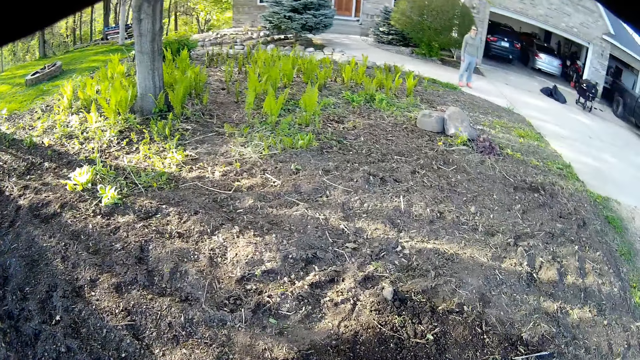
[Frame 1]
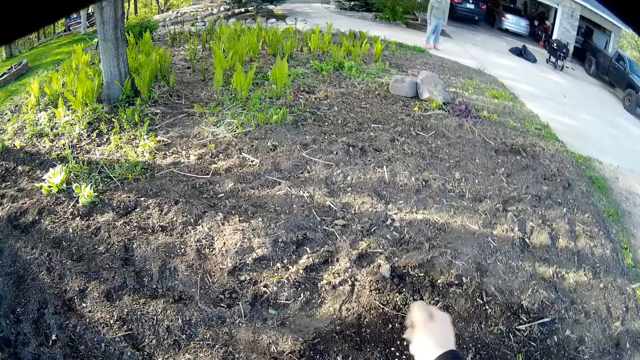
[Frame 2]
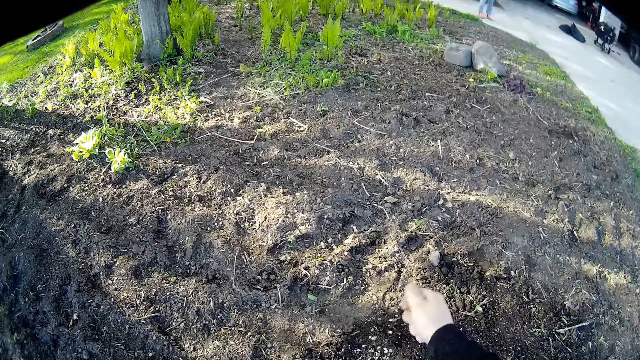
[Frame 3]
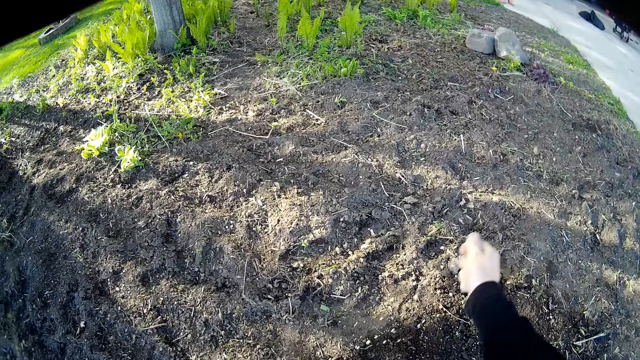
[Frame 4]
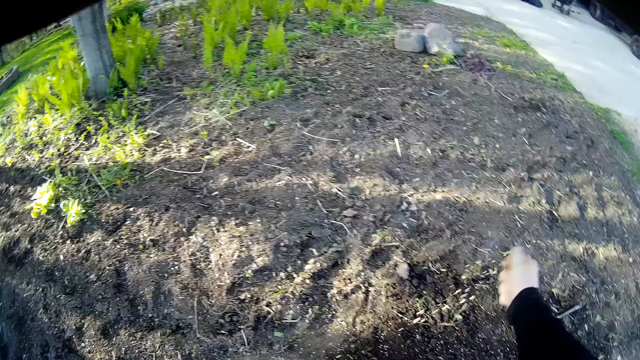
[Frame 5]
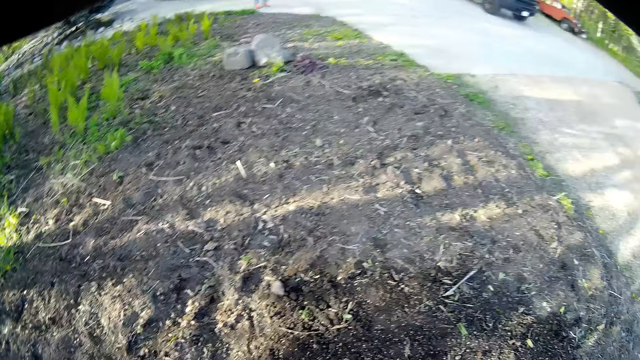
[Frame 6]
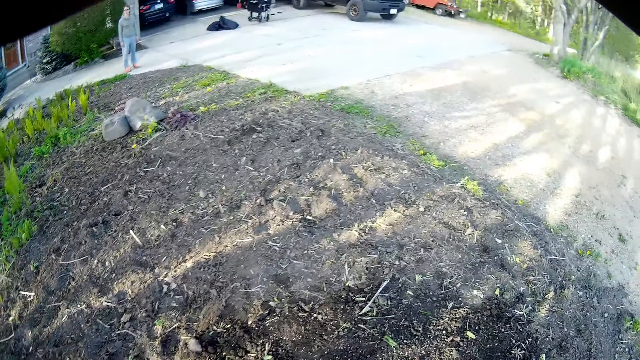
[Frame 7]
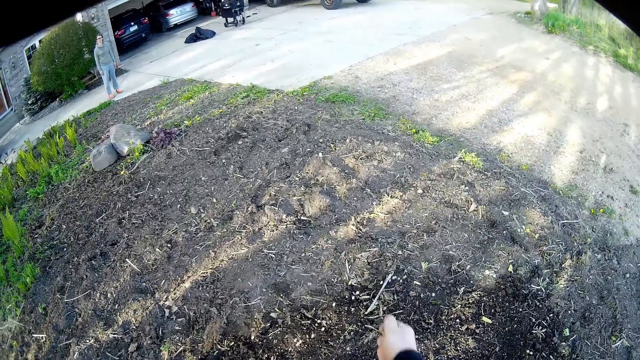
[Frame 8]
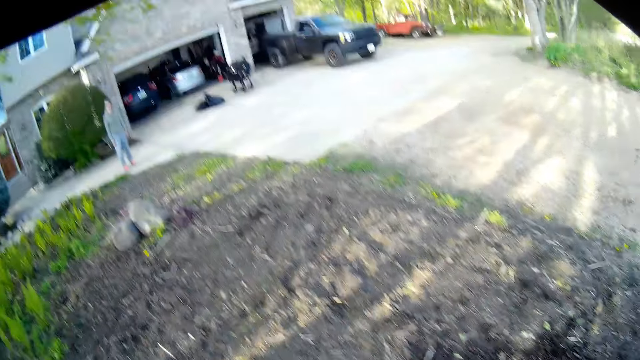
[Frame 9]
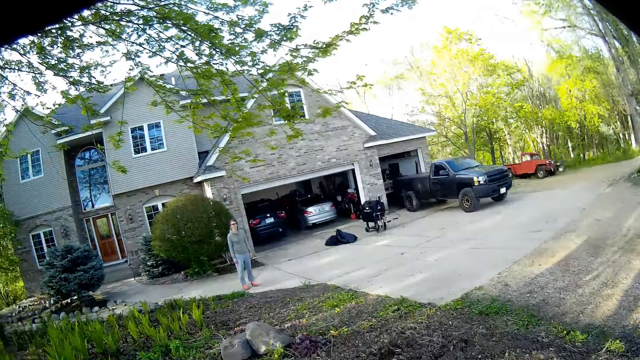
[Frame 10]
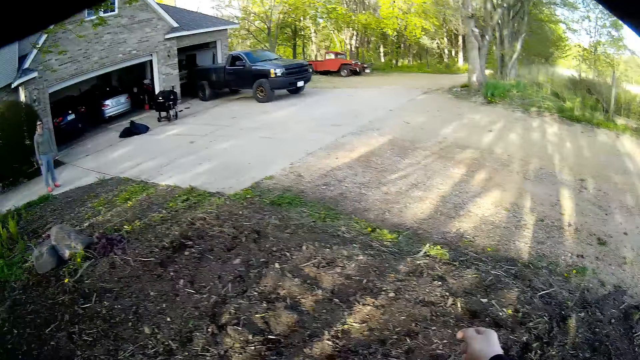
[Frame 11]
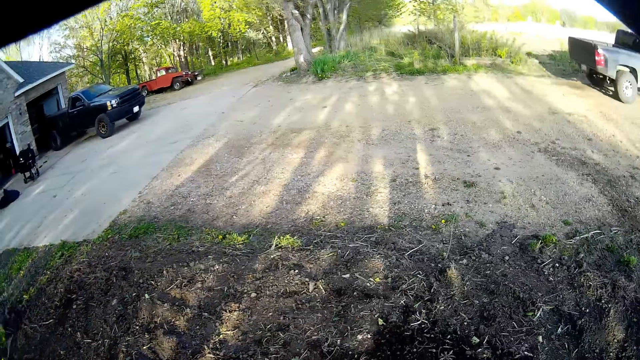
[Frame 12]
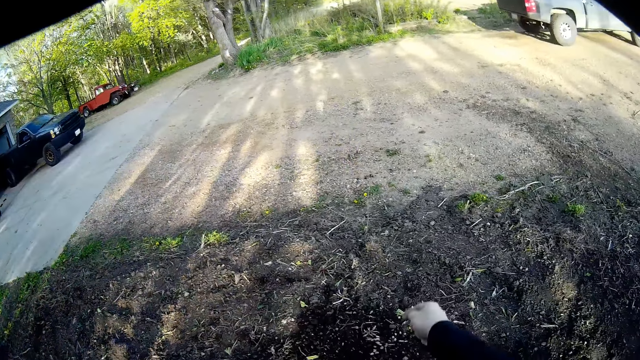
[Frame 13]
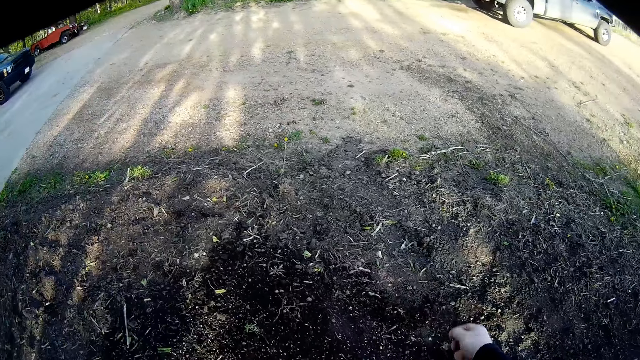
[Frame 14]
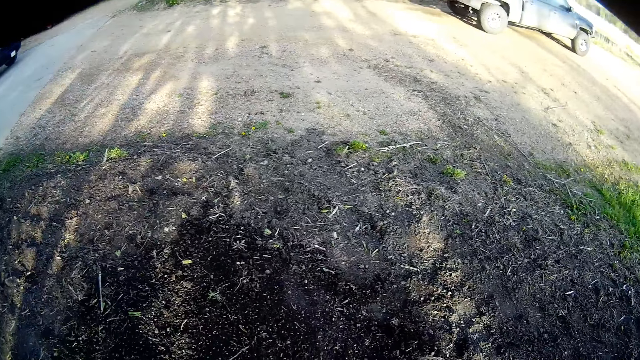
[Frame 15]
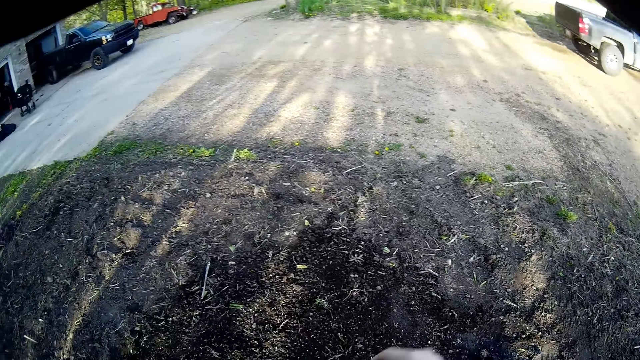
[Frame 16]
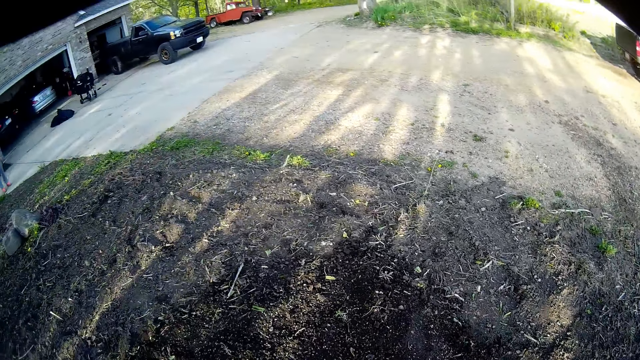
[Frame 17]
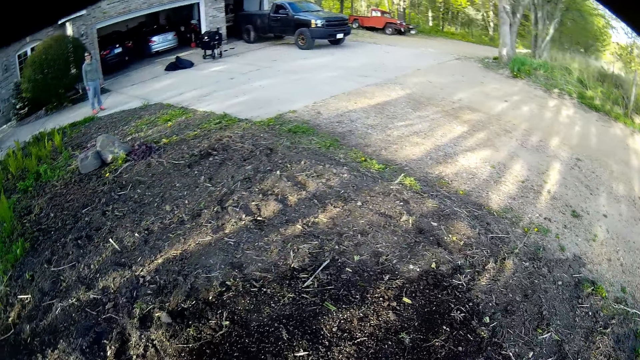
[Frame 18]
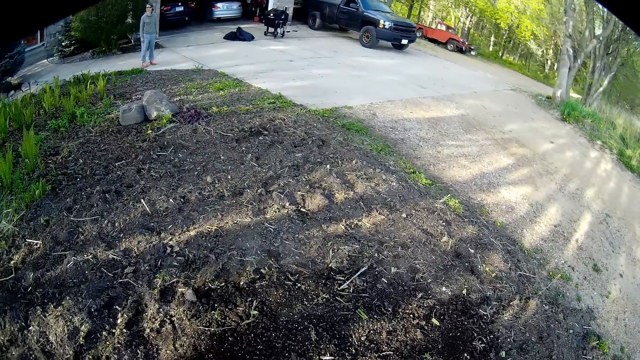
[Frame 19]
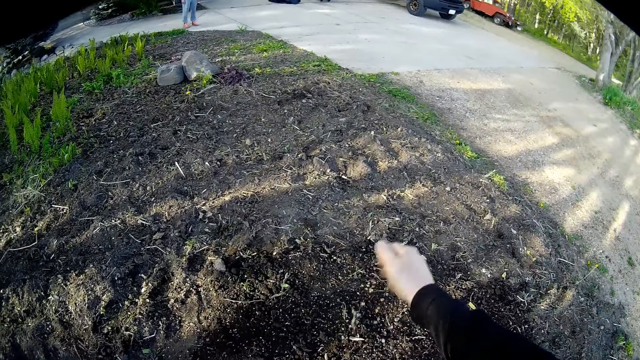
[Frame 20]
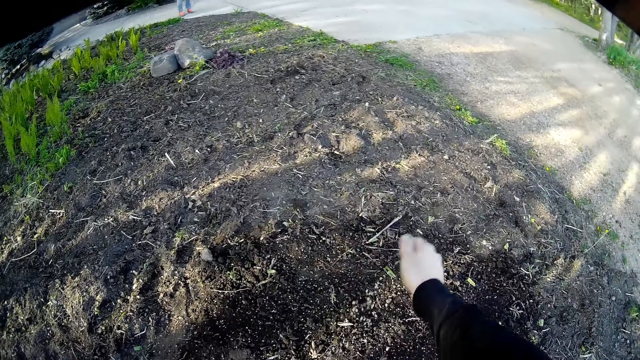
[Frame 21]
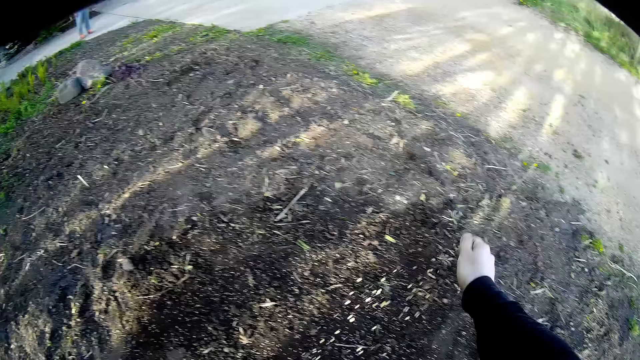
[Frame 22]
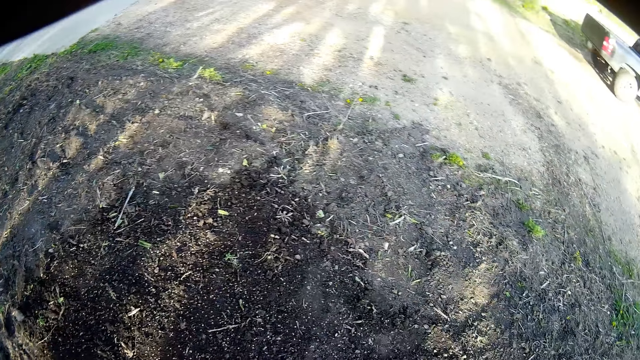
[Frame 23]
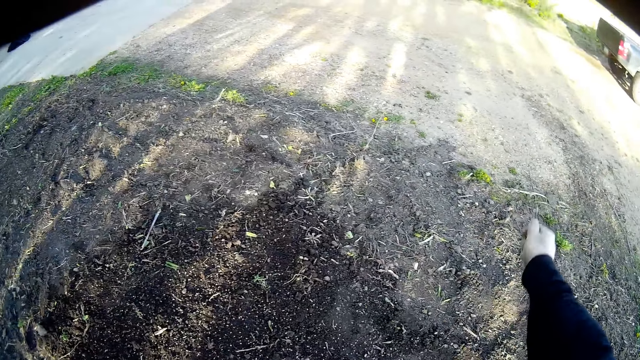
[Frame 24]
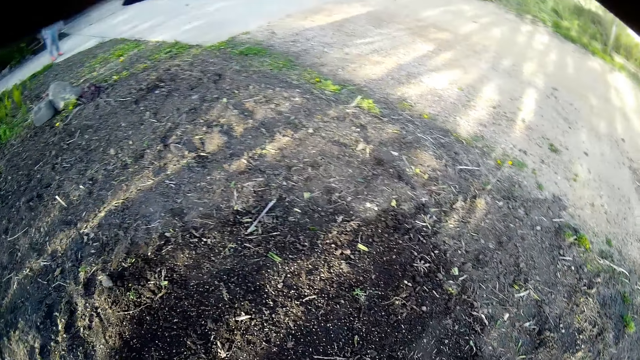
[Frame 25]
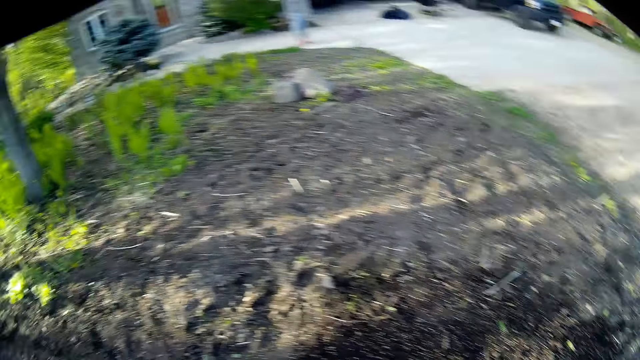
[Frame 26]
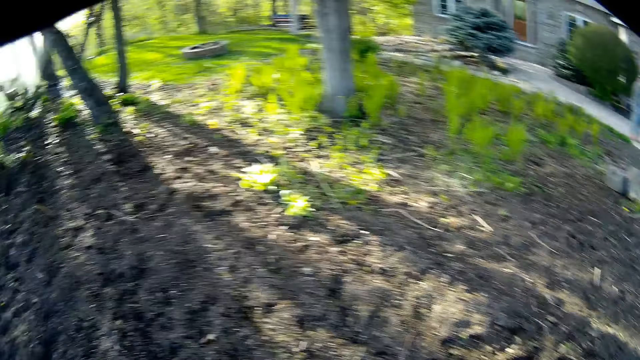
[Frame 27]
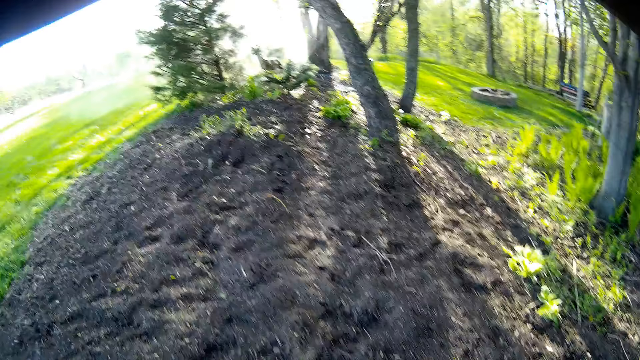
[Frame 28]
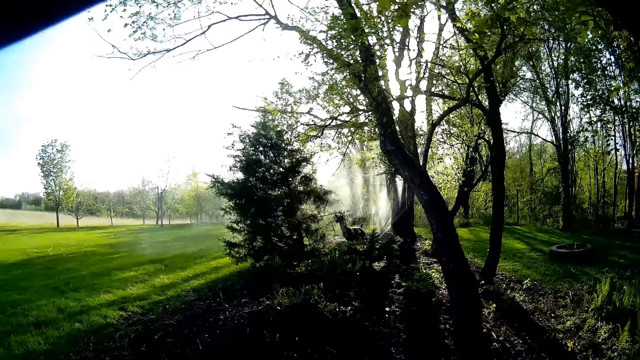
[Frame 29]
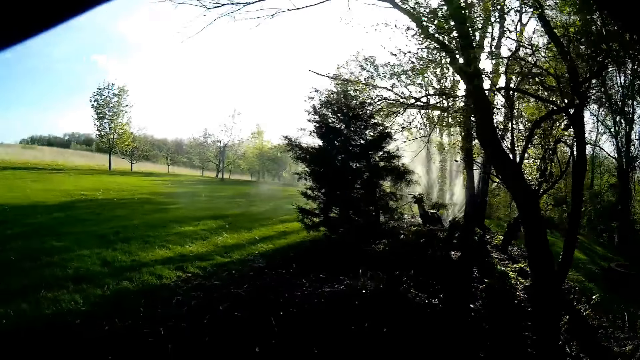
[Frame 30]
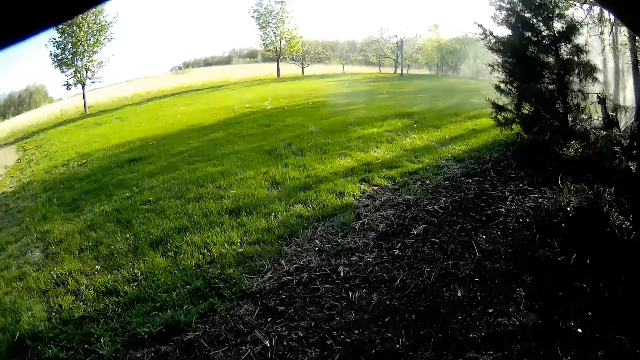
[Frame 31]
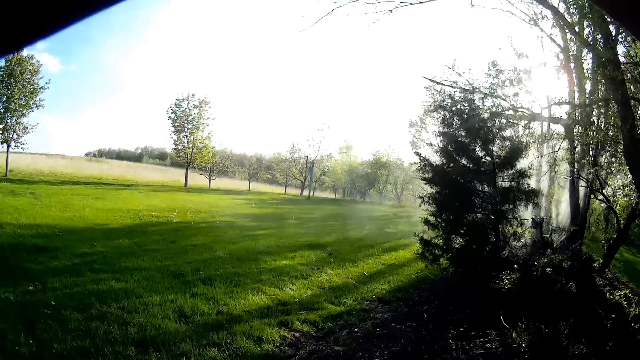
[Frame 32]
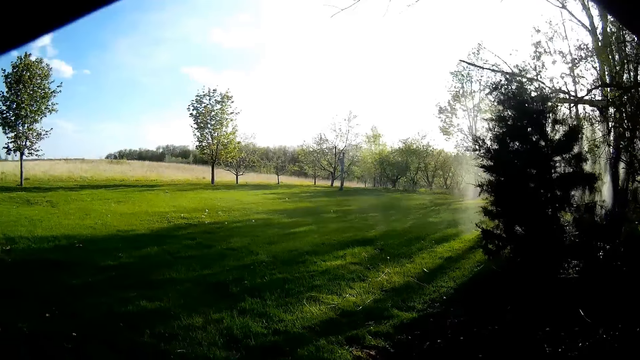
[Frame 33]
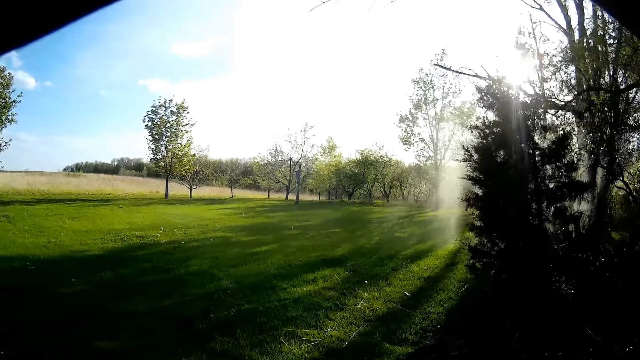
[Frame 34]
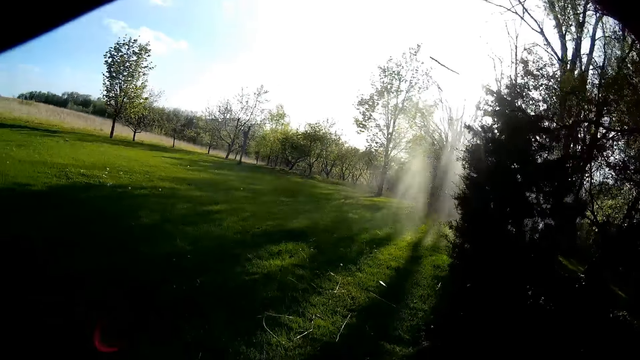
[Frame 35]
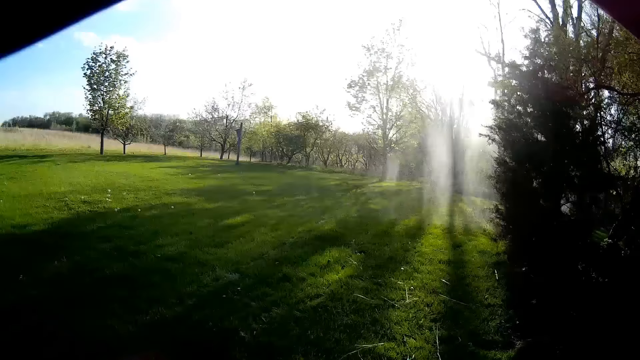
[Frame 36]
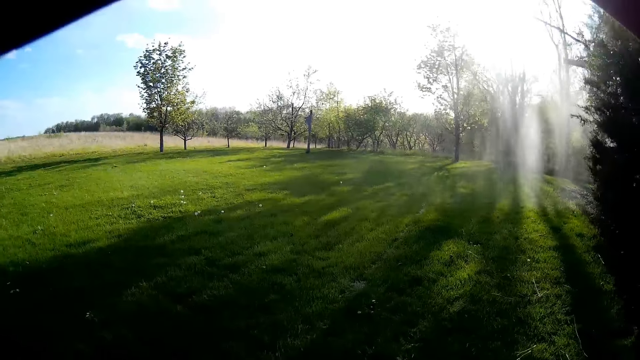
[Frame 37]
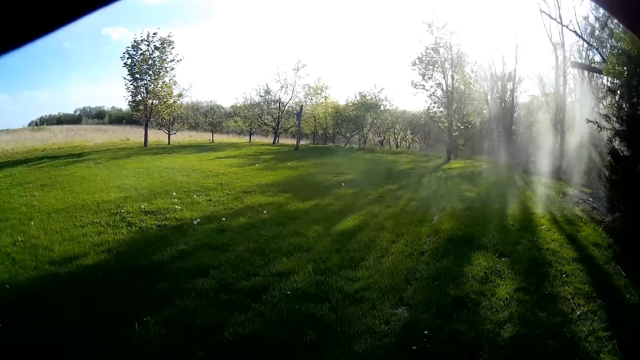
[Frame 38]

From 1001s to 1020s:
The camera wearer looks around. They scatter the seed on the ground. They walk to the other side of the garden.
